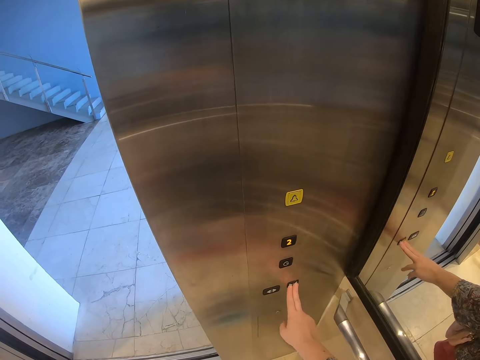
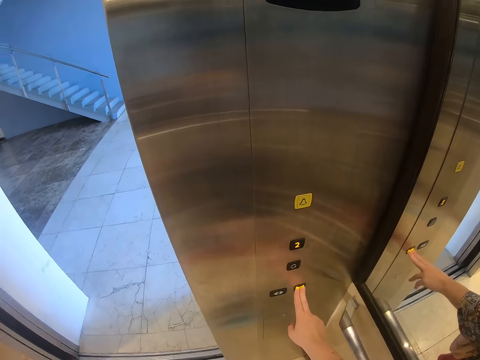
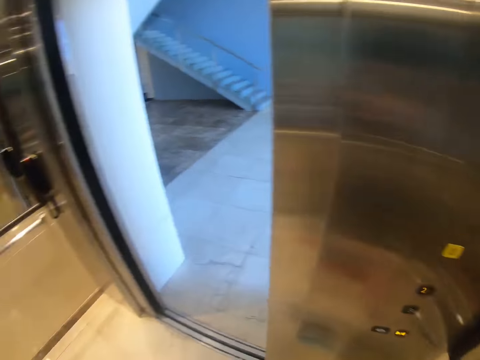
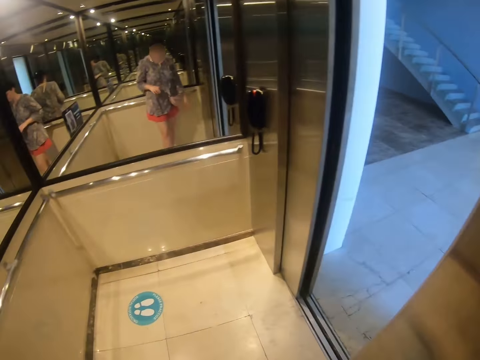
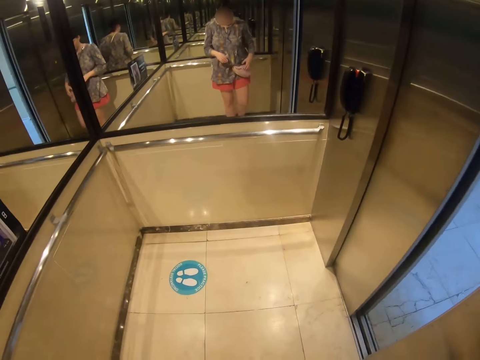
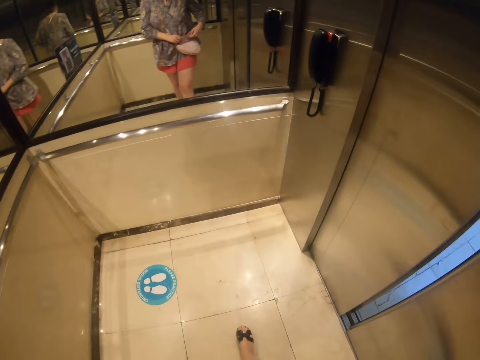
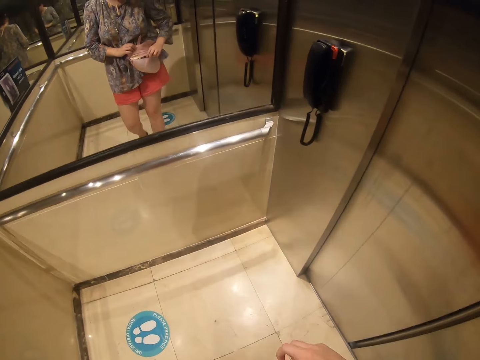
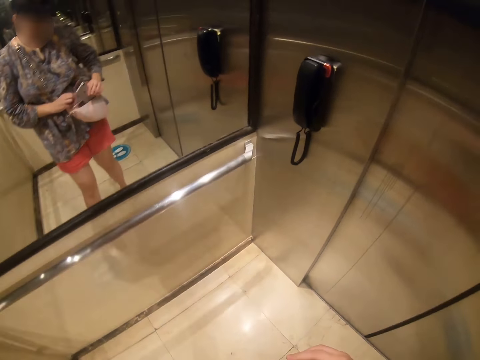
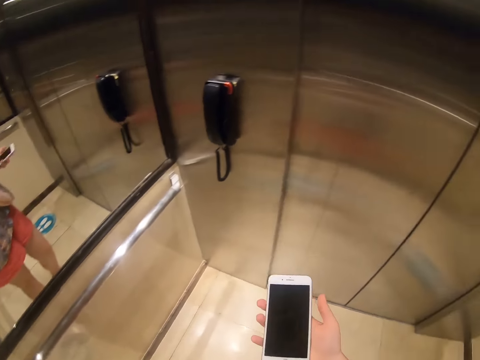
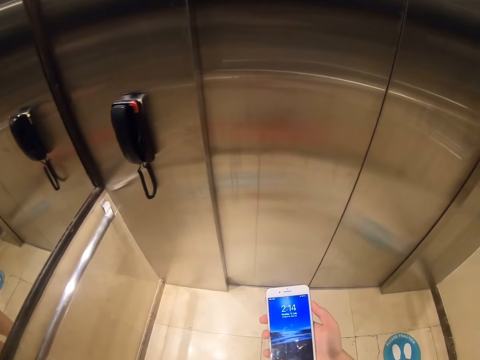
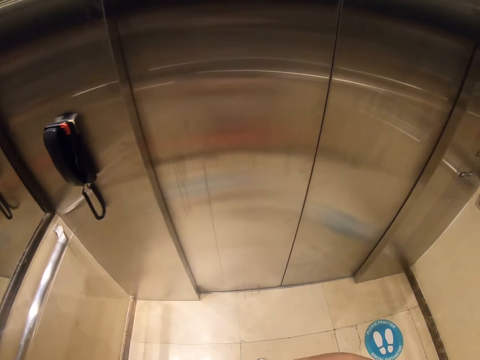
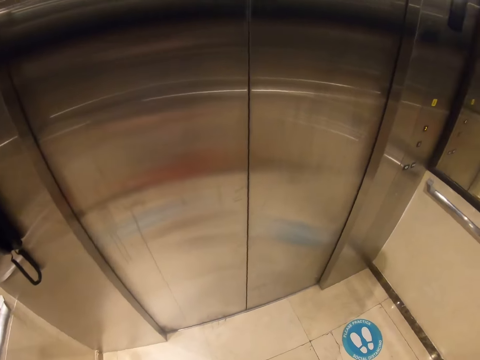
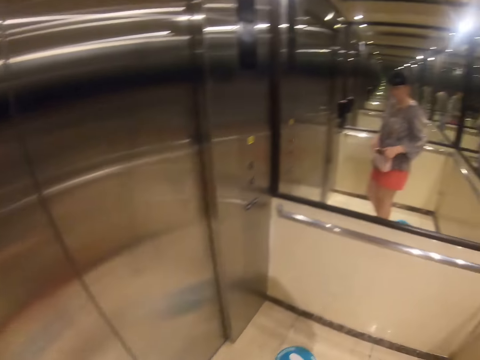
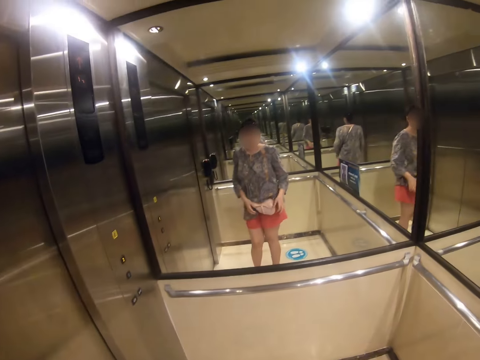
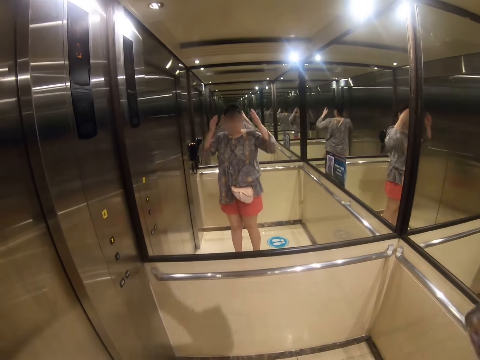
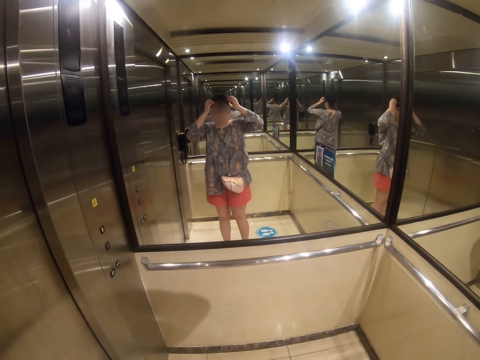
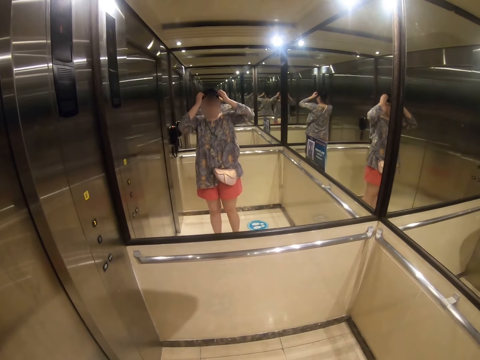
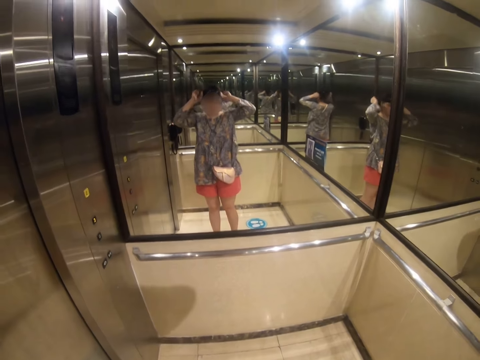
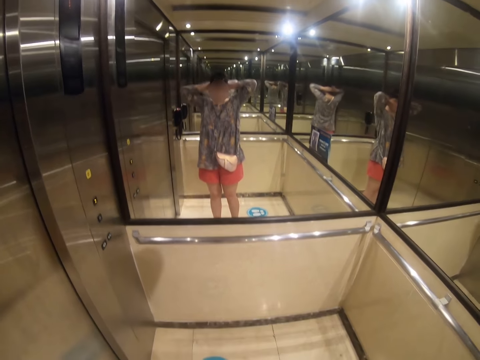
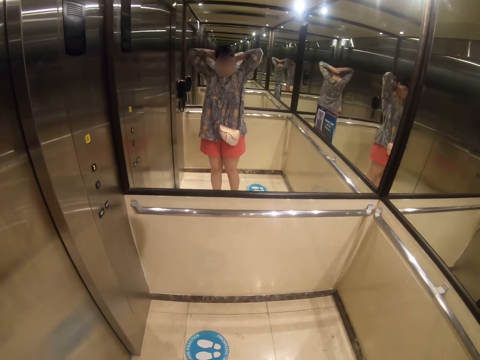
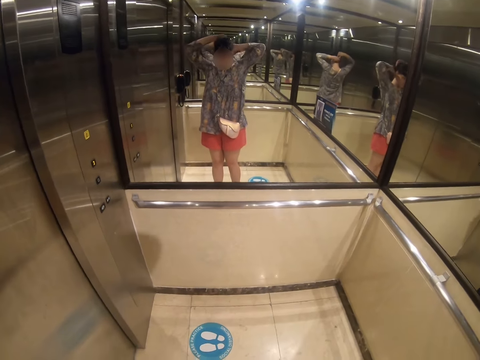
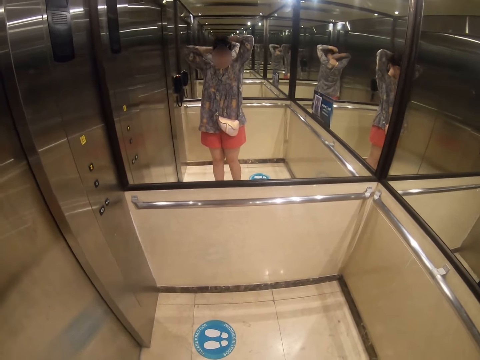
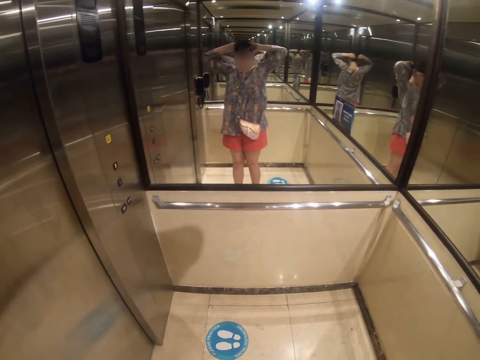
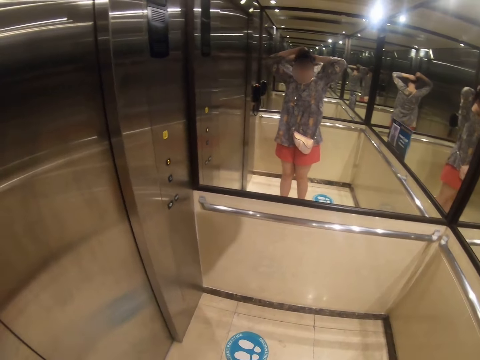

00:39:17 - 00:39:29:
The camera wearer presses the lift. They step on the lift floor. They use the phone. They adjust the camera. They touch the head.

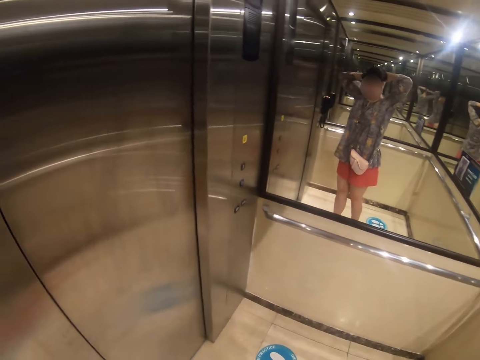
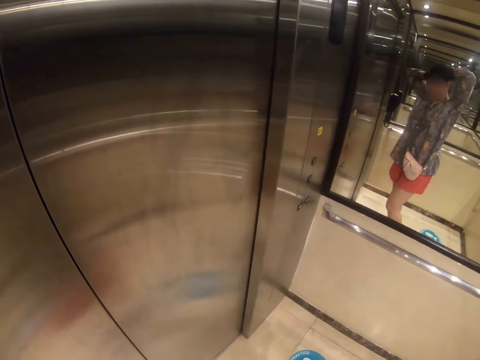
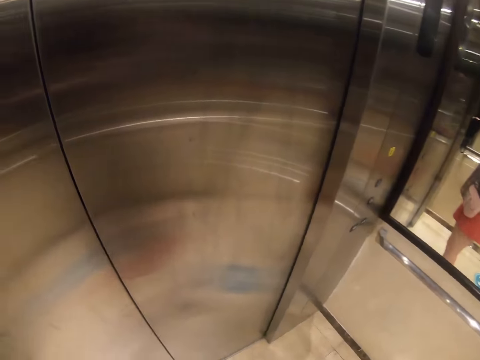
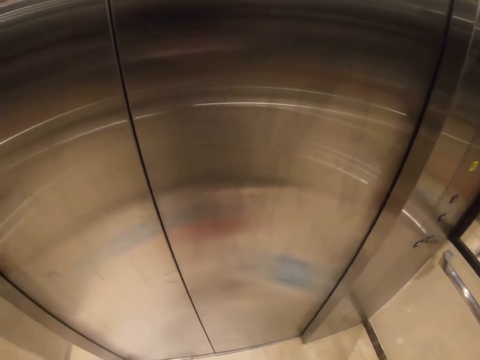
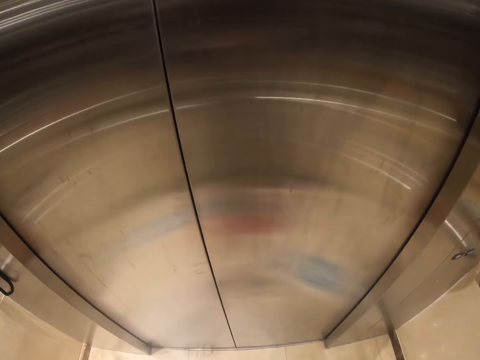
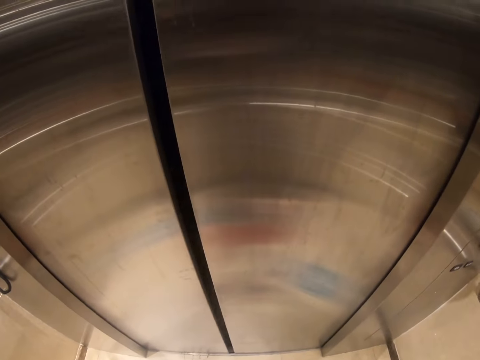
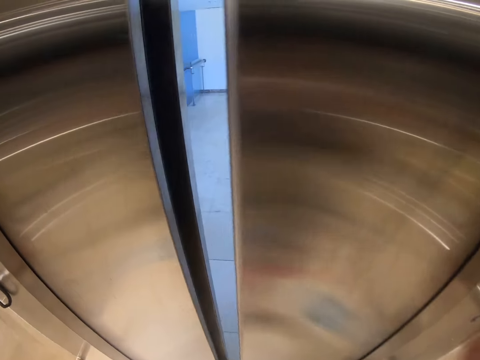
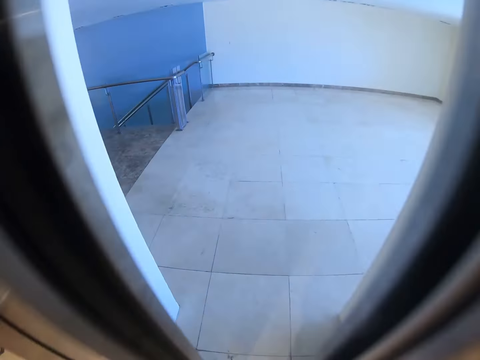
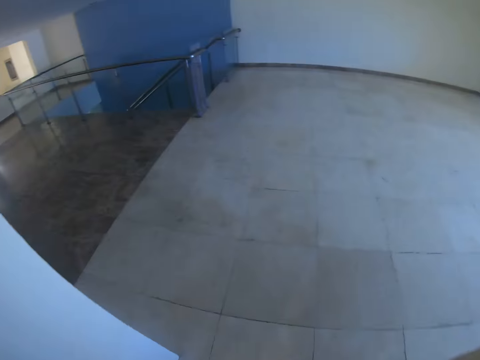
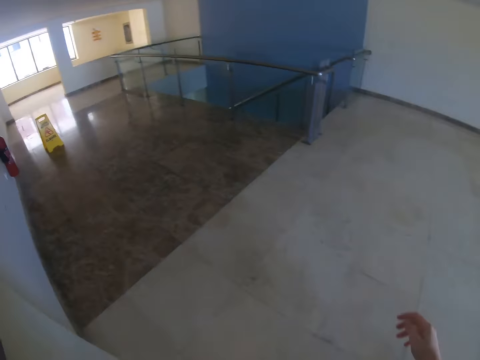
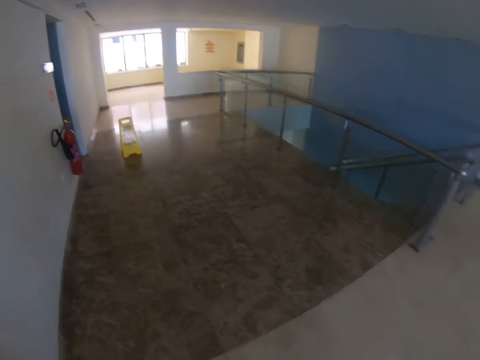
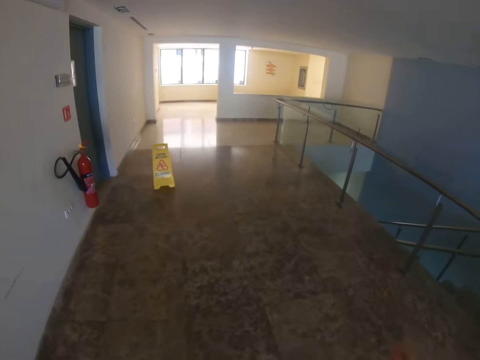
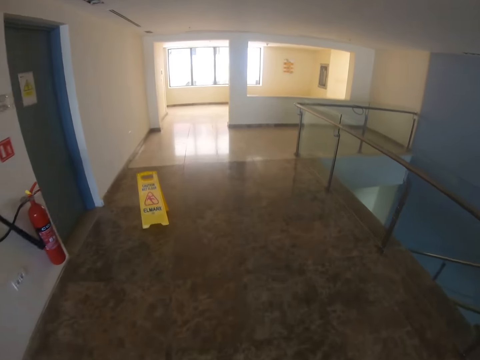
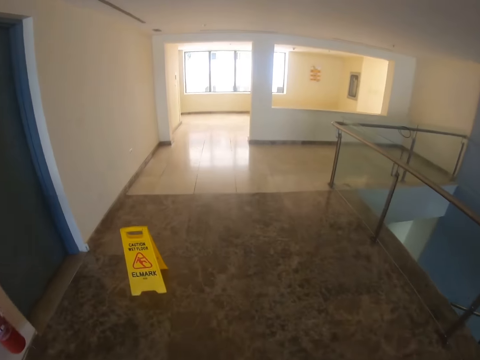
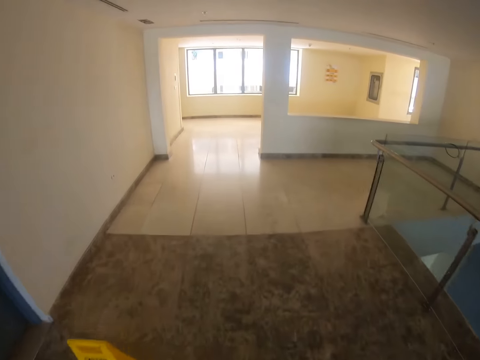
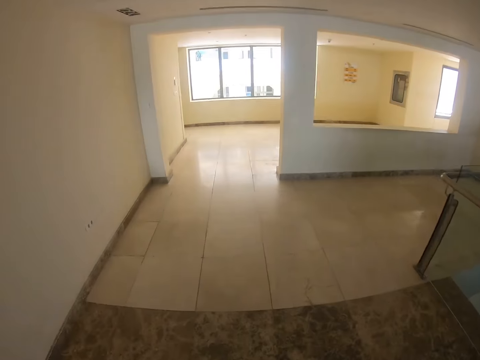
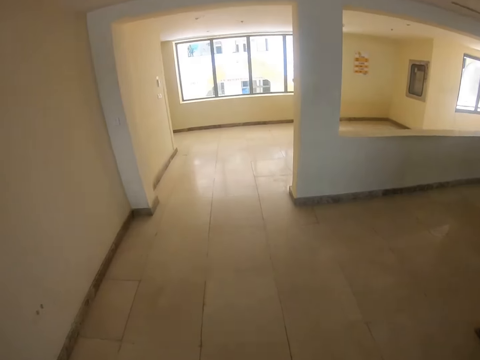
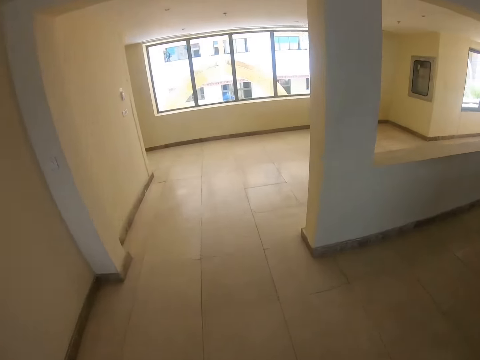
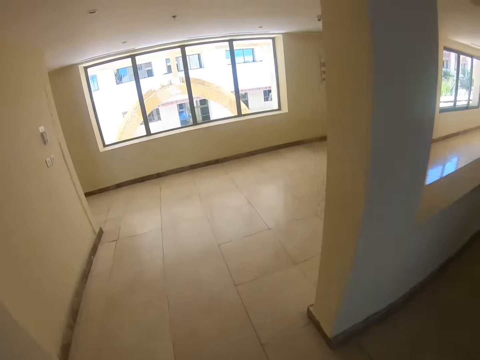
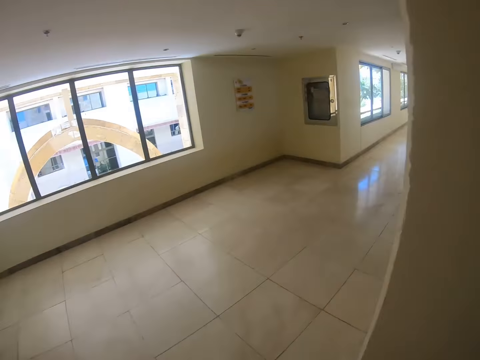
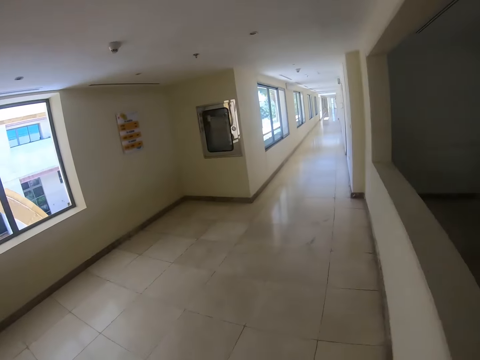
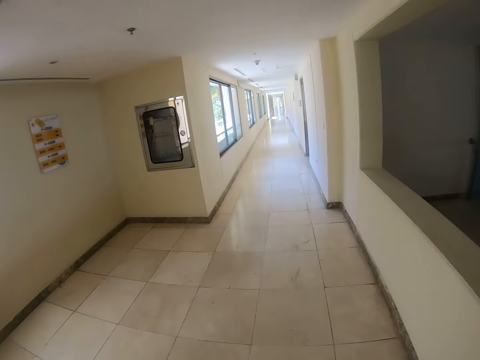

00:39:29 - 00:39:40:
The camera wearer opens the lift. They step out of the lift. They walk on the corridor.

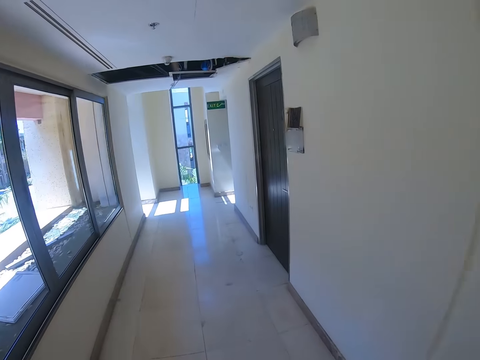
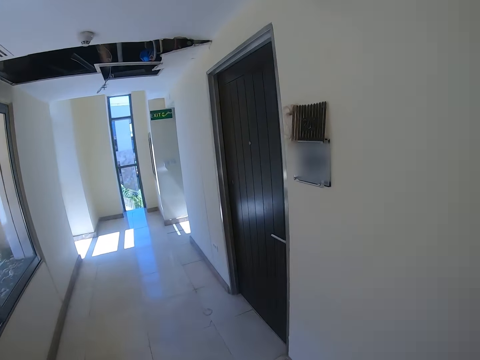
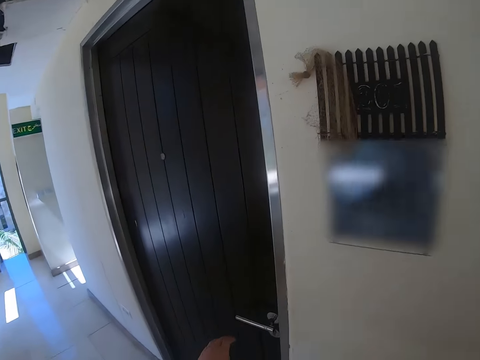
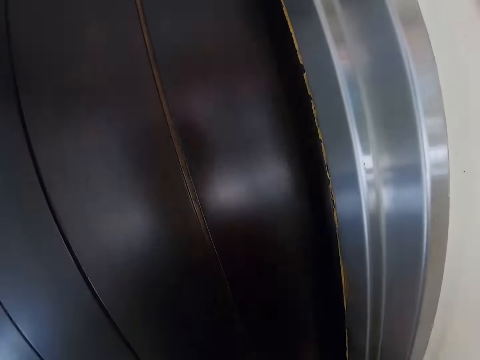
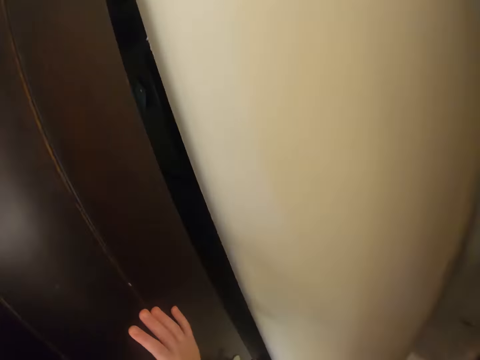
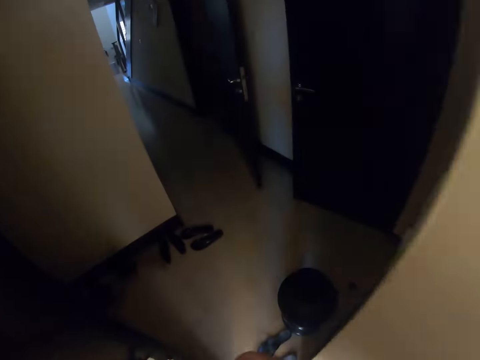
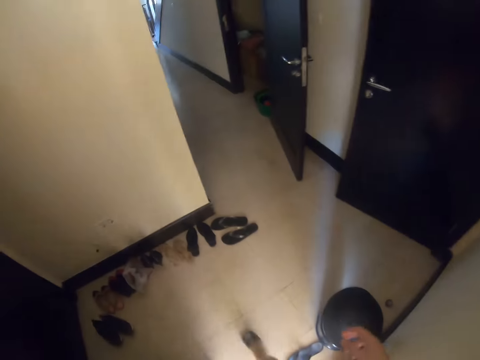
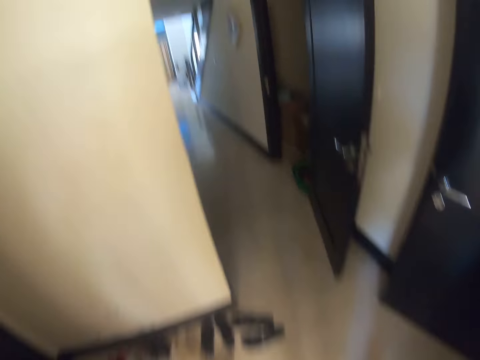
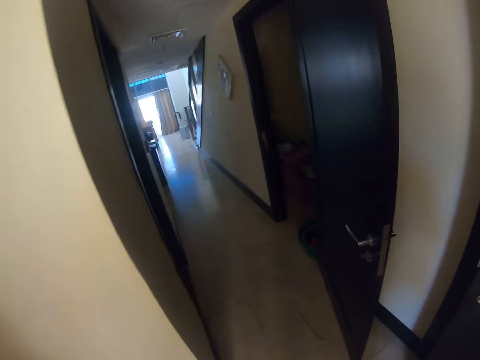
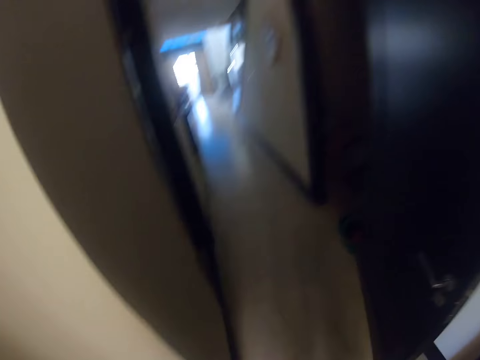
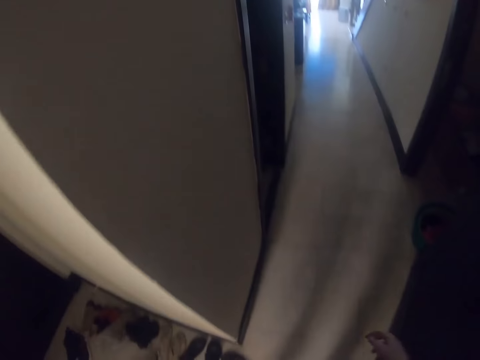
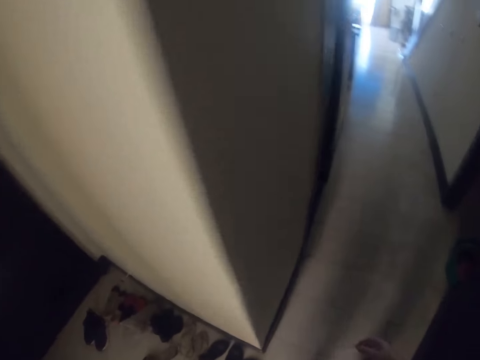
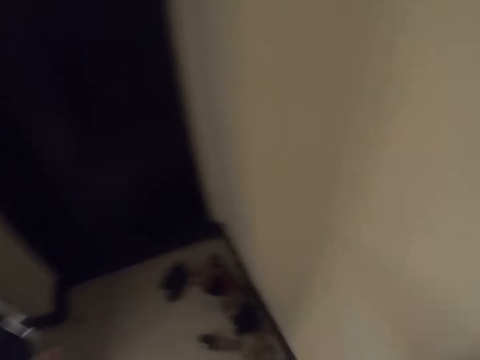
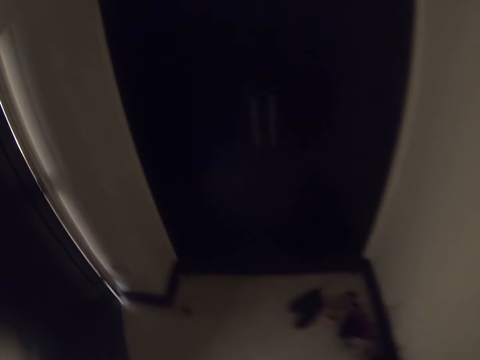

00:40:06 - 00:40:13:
The camera wearer opens the door. They get inside the room.
